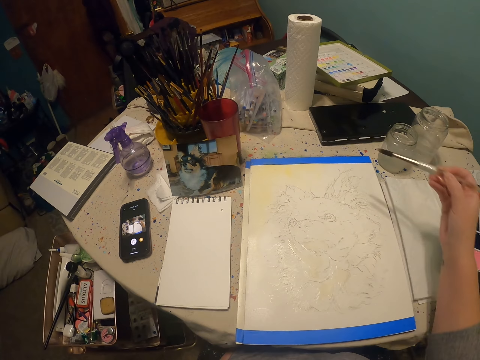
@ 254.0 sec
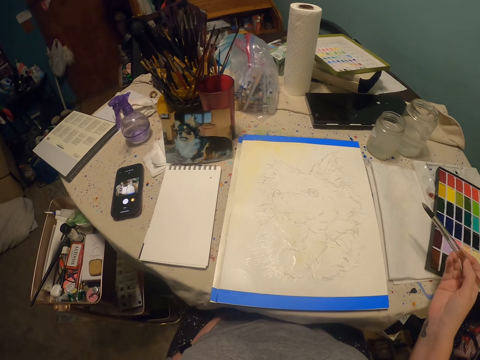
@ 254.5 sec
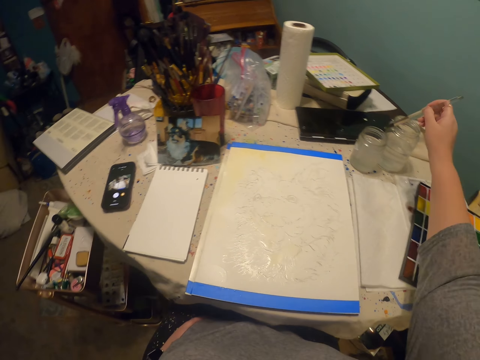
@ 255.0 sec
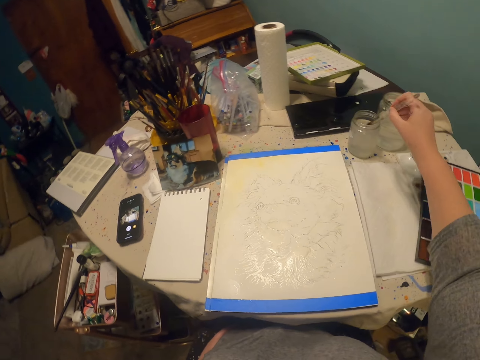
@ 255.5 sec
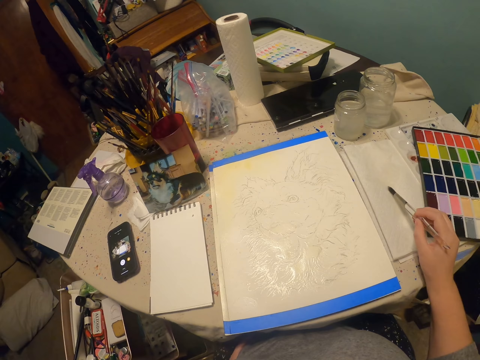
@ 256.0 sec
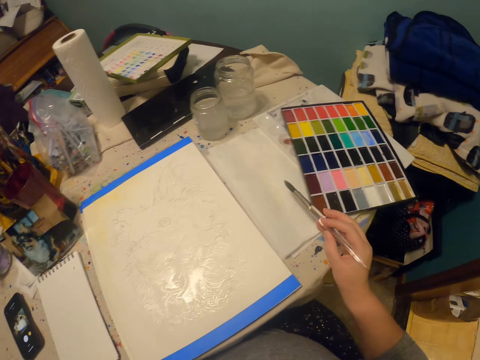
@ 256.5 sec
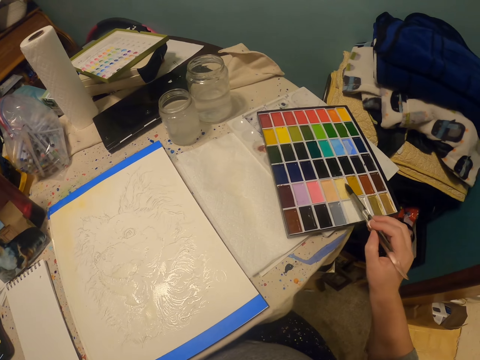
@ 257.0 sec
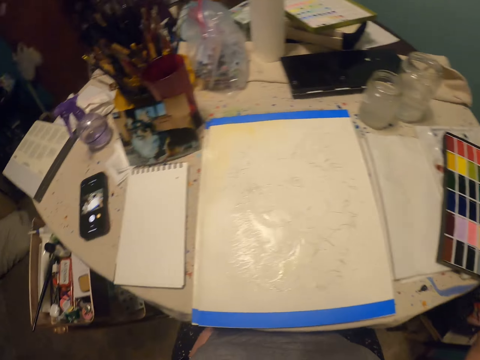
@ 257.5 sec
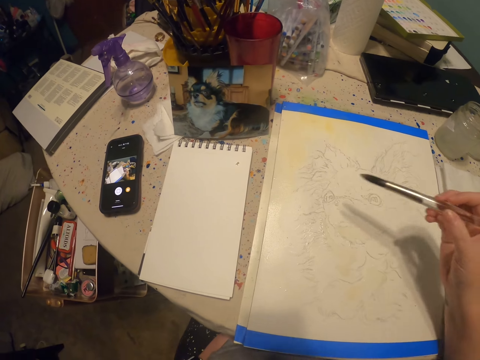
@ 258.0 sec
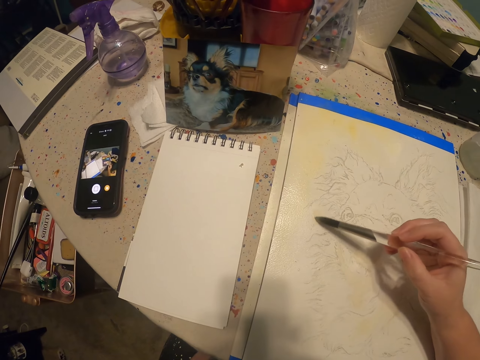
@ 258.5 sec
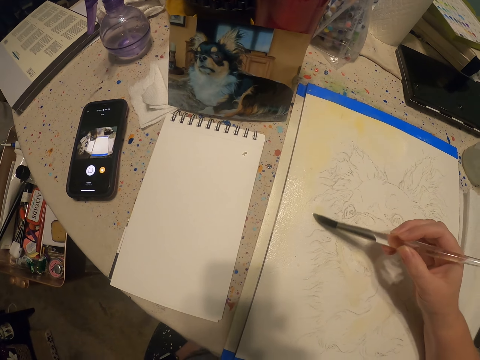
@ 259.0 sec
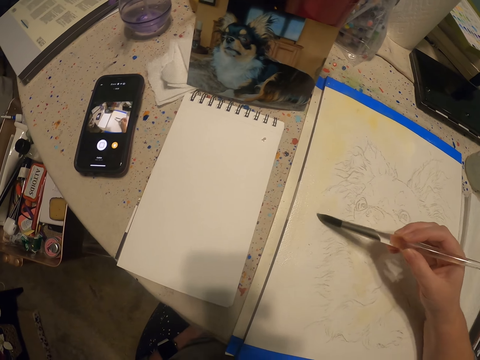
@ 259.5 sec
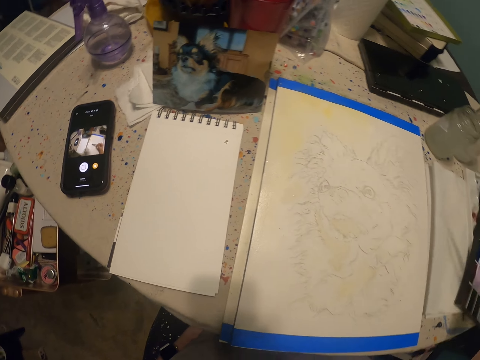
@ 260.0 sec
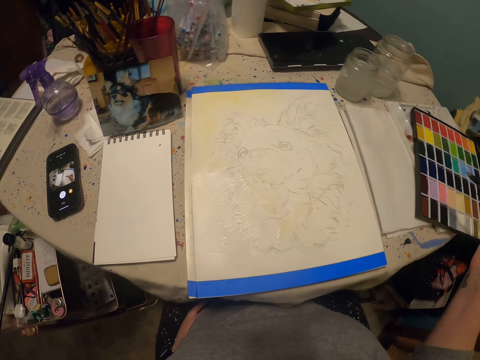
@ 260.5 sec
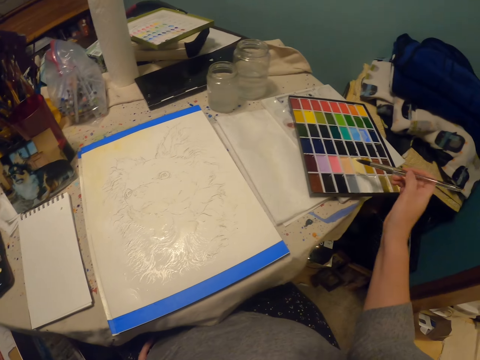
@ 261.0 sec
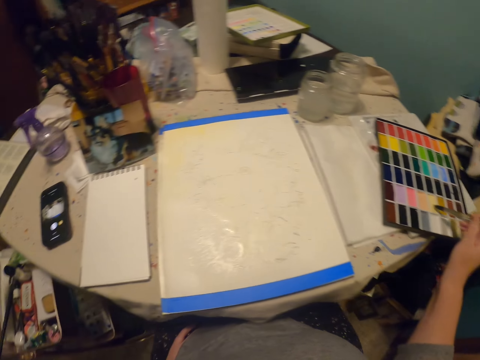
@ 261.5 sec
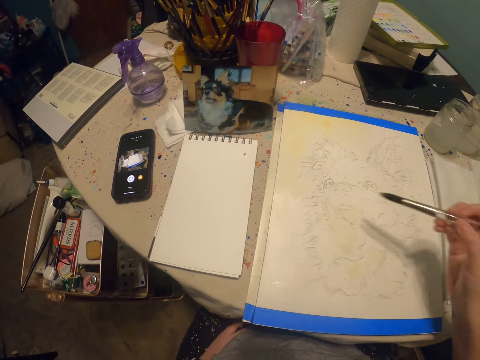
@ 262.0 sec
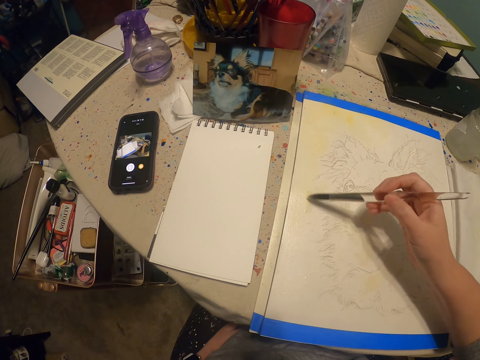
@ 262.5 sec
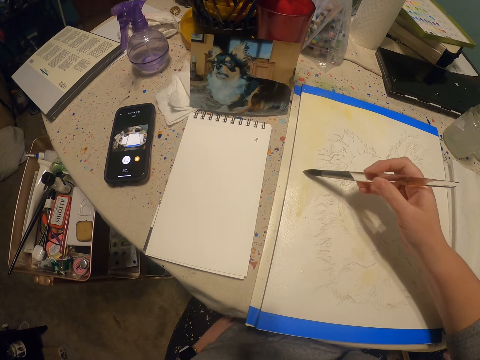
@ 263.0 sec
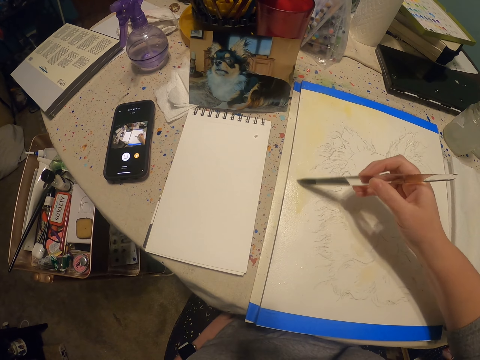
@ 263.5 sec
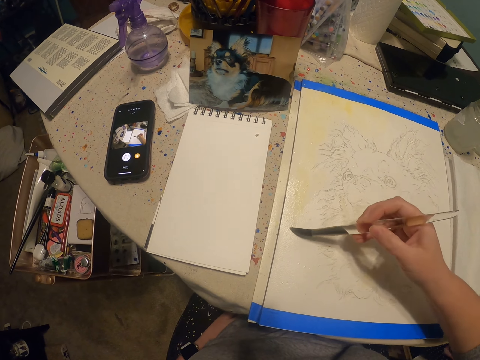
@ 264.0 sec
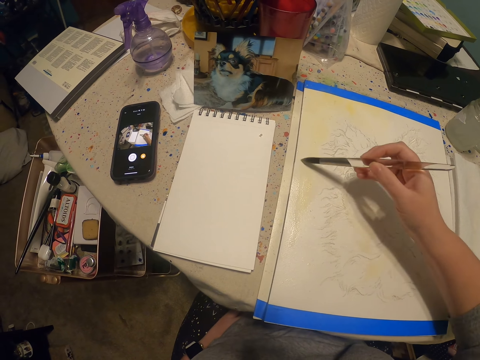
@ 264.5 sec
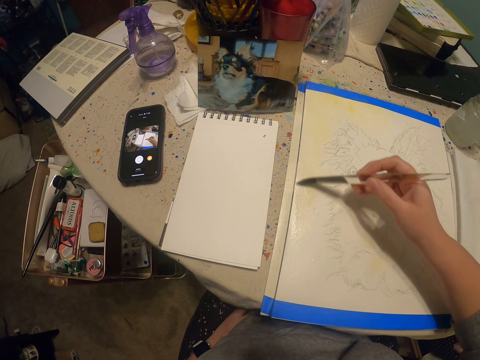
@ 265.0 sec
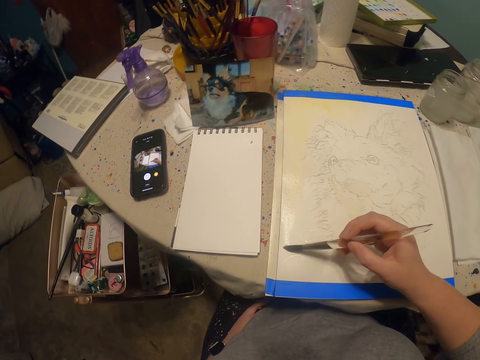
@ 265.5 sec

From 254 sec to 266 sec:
The camera wearer dips a painting brush into a jar of water. They wipe the tip of the brush on a paper. They immerse the brush in watercolor in a pallet. They paint on the paper. They immerse the brush in the watercolor in the pallet. They paint on the paper.

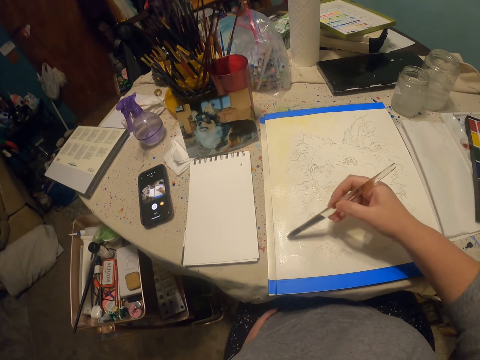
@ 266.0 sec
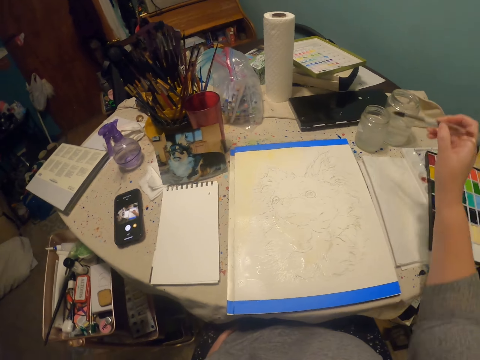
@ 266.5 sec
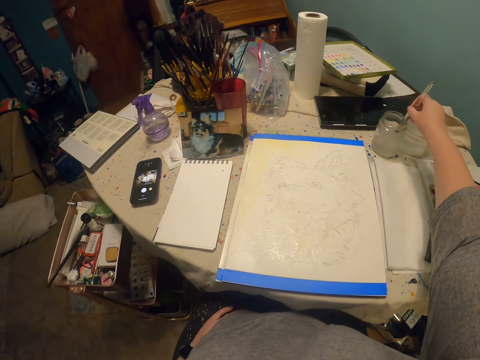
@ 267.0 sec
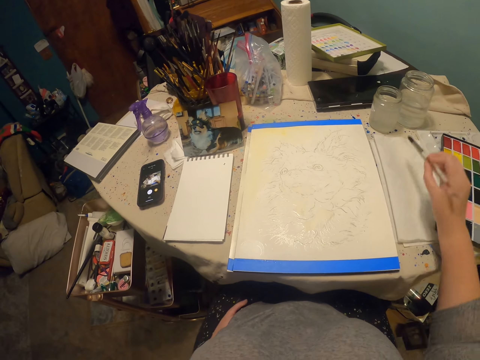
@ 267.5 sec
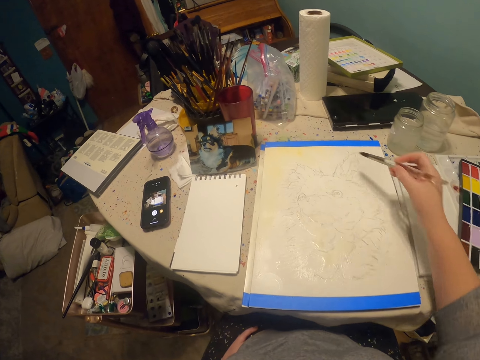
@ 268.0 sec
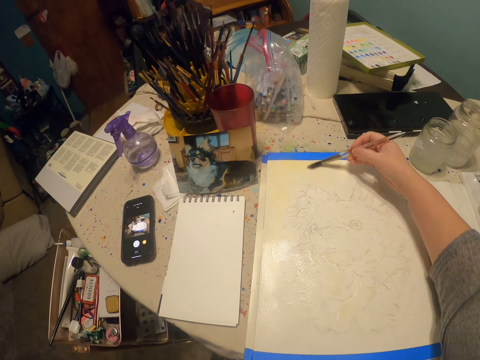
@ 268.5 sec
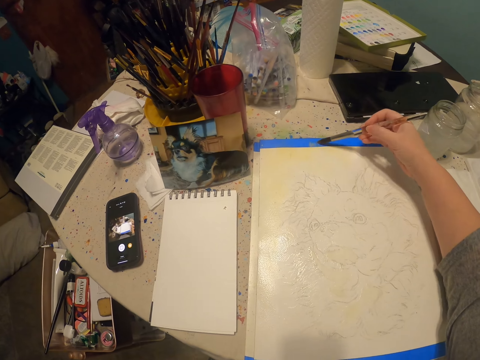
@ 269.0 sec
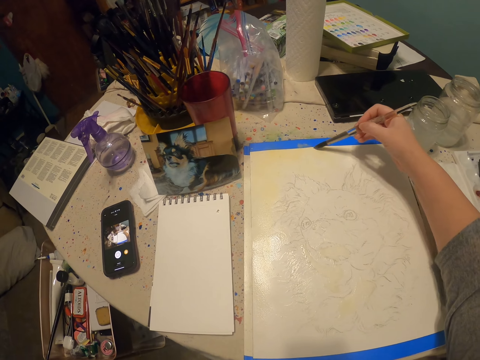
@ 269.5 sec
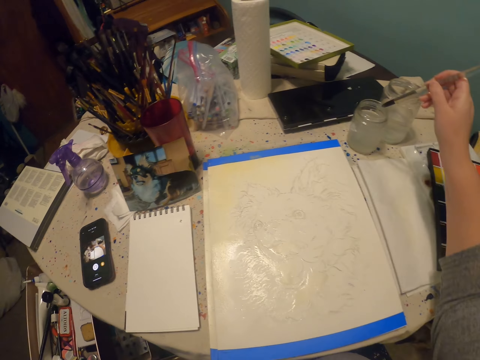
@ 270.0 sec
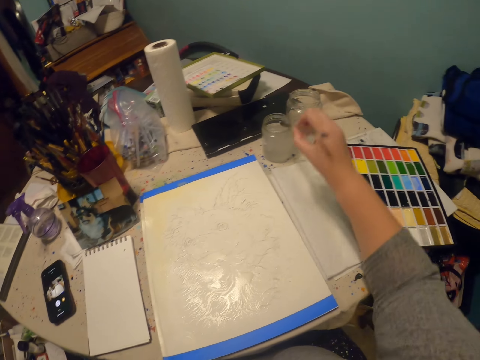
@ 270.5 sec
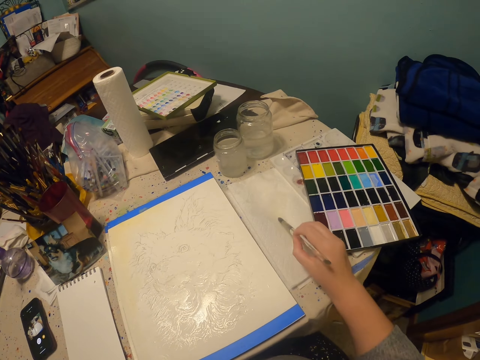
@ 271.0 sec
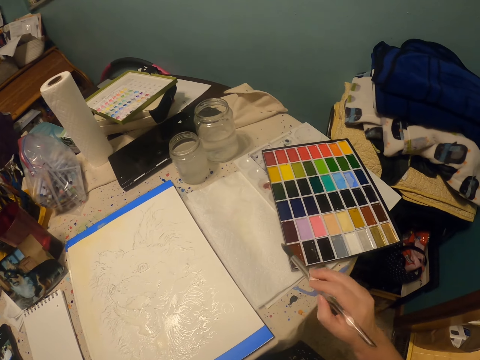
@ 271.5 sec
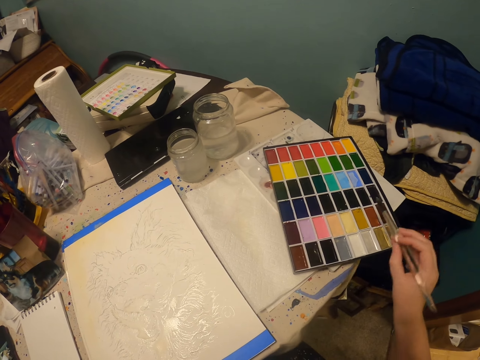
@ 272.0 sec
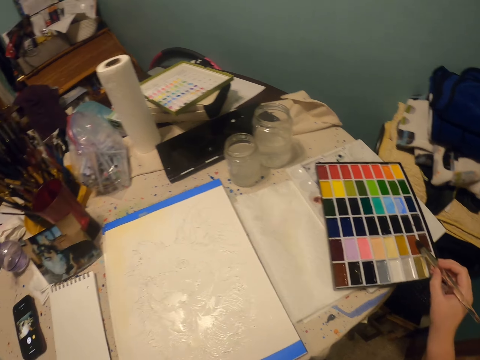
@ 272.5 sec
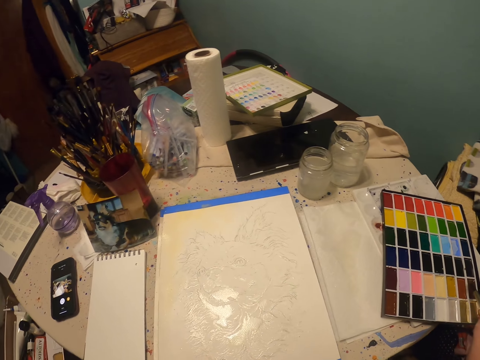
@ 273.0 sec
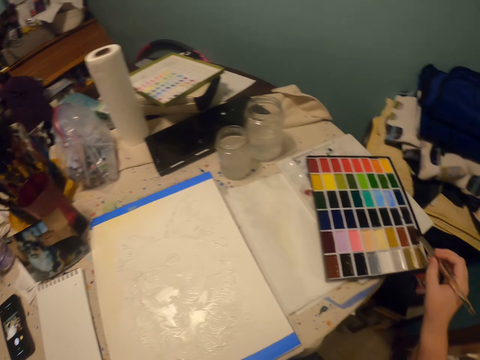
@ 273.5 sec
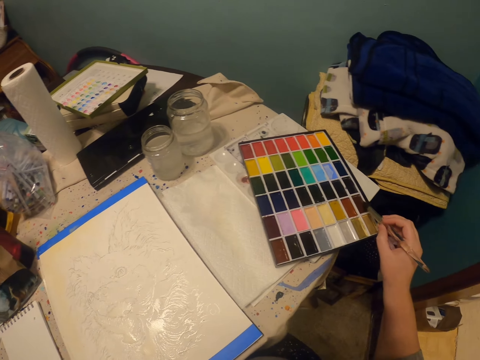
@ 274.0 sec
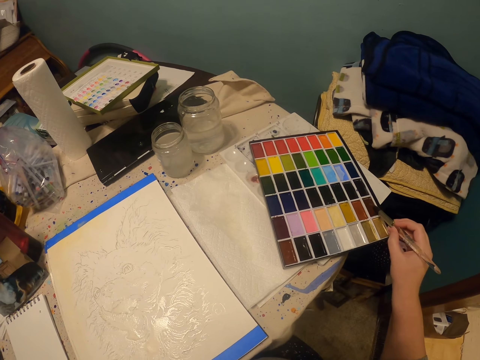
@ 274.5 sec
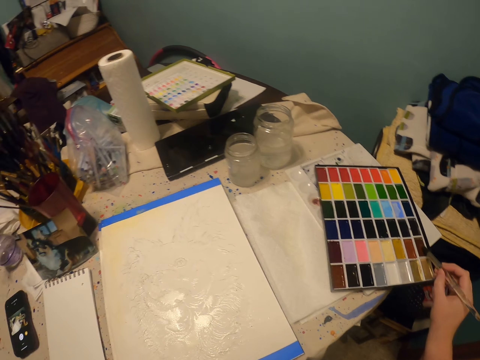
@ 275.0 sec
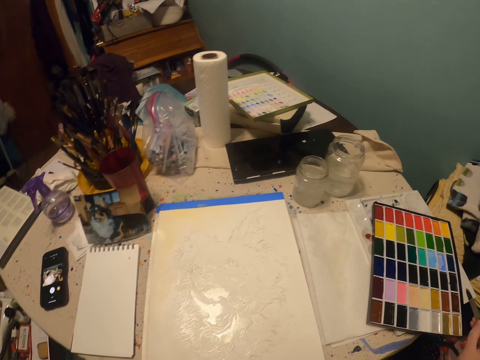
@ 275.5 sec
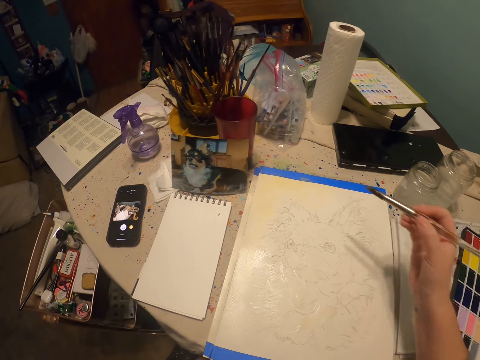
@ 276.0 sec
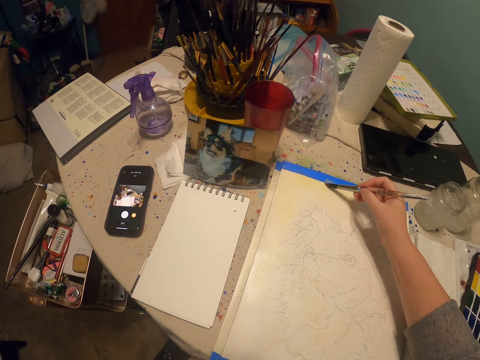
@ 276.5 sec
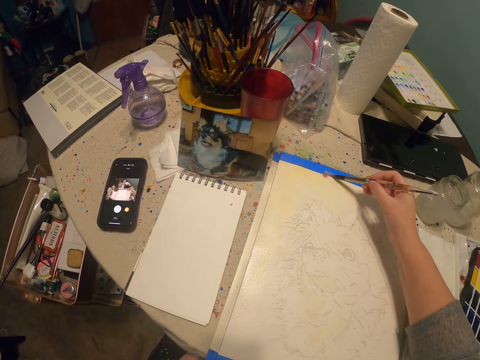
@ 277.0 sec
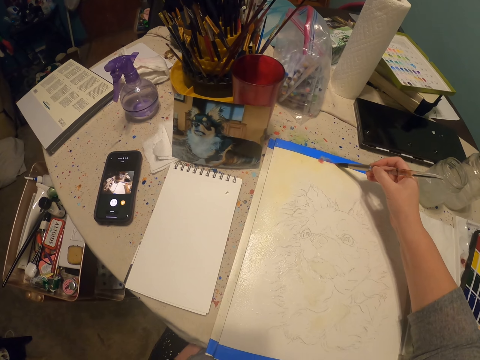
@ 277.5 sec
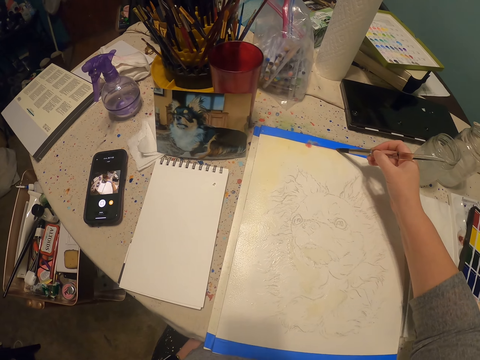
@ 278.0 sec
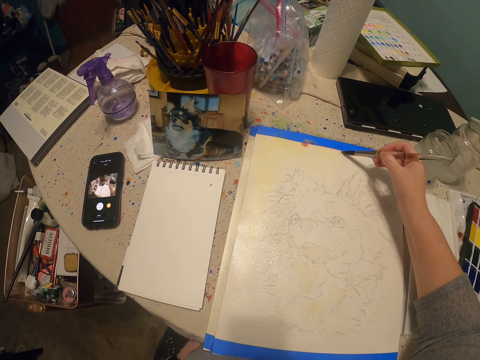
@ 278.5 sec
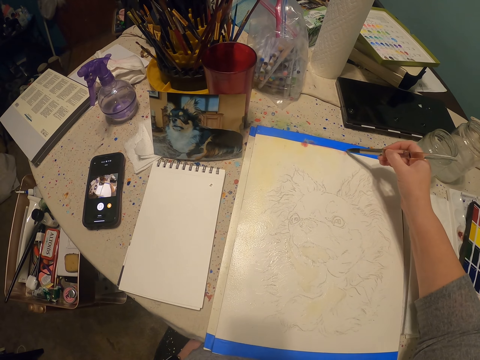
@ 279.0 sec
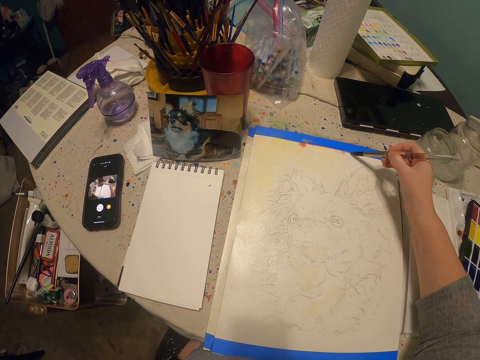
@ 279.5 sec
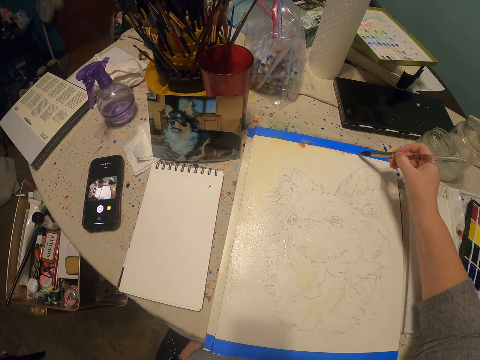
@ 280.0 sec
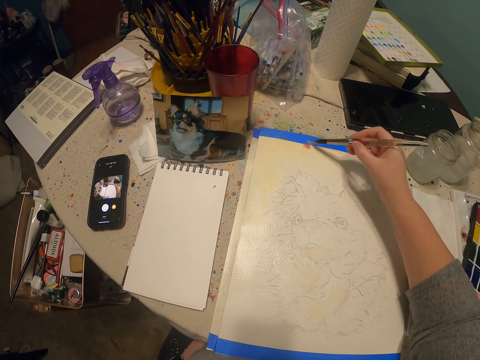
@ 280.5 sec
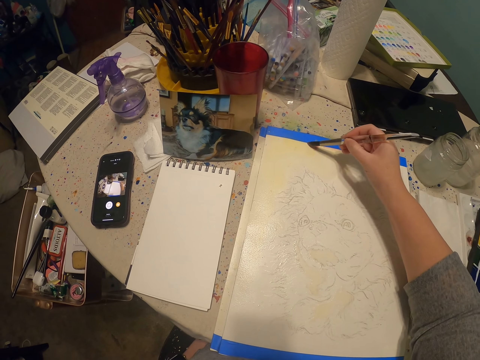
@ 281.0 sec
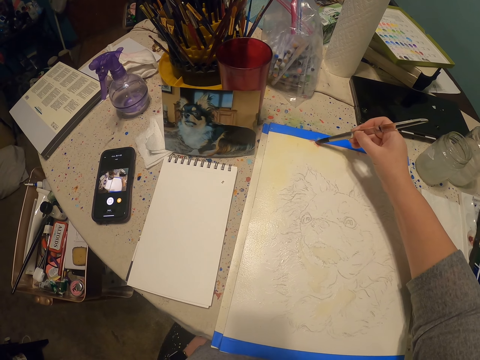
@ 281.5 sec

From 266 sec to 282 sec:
The camera wearer dips a painting brush into a jar of water. They wipe the tip of the brush on a paper. They paint on the paper. They dip the brush into the jar of water. They wipe the tip of the brush on the paper. They immerse the brush in watercolor in a pallet. They paint on the paper.
